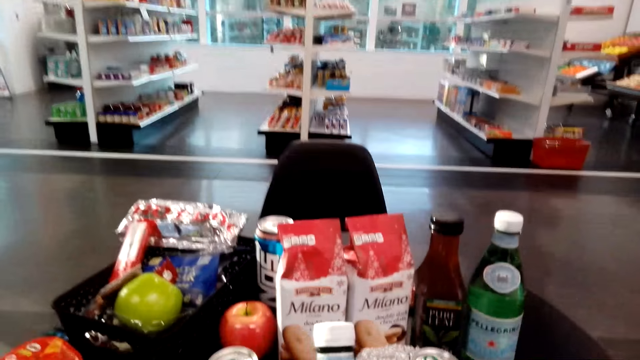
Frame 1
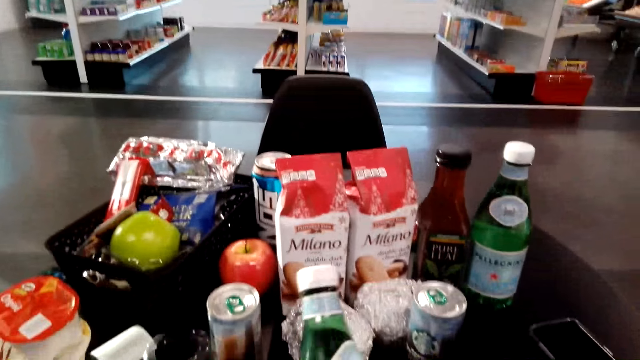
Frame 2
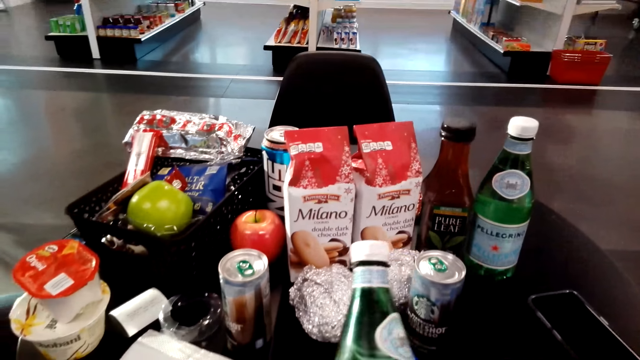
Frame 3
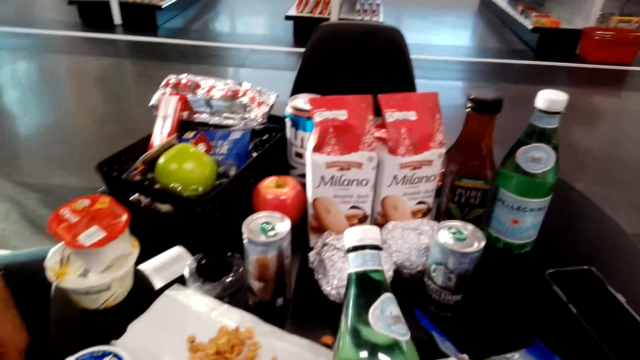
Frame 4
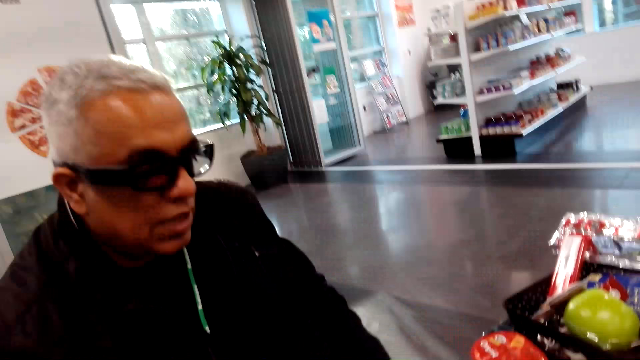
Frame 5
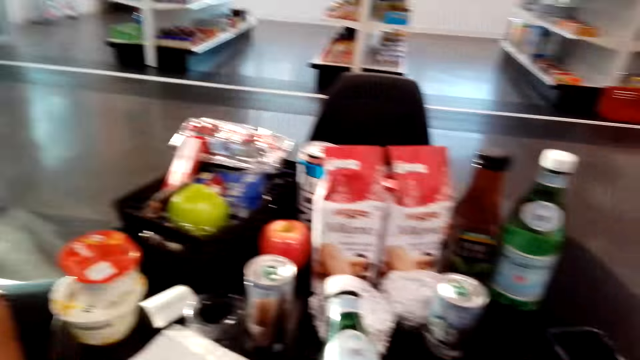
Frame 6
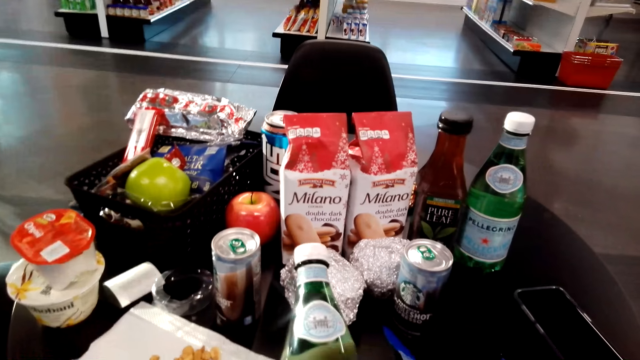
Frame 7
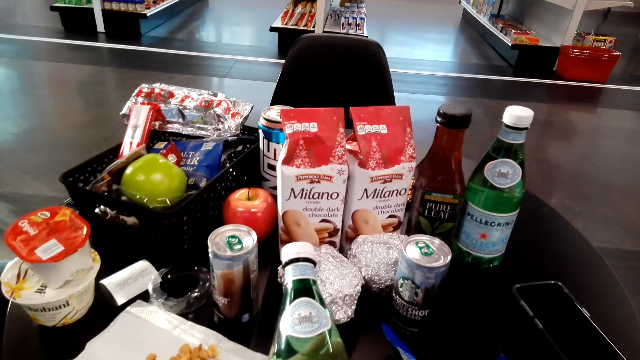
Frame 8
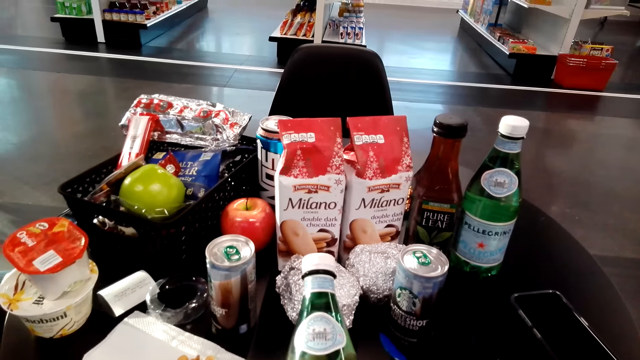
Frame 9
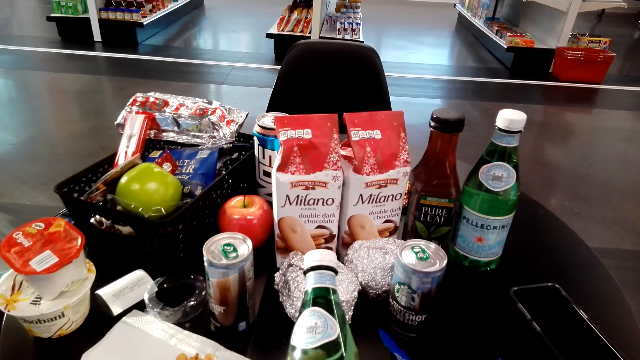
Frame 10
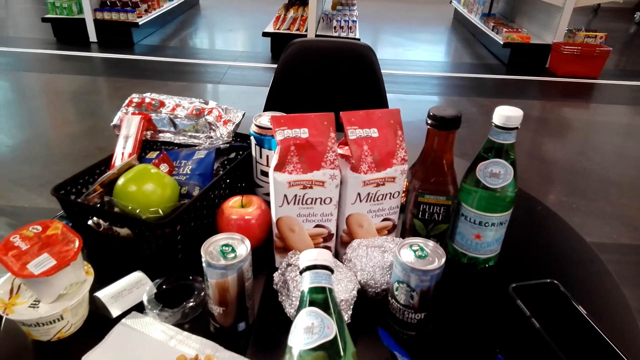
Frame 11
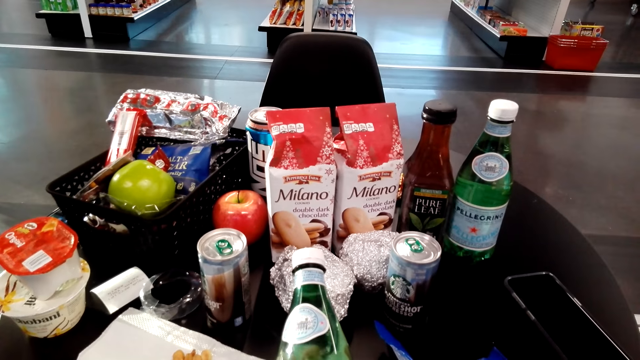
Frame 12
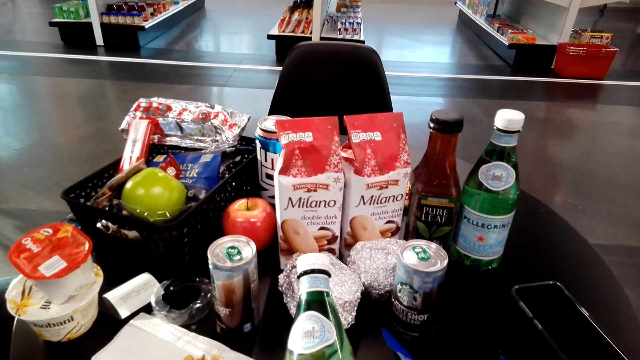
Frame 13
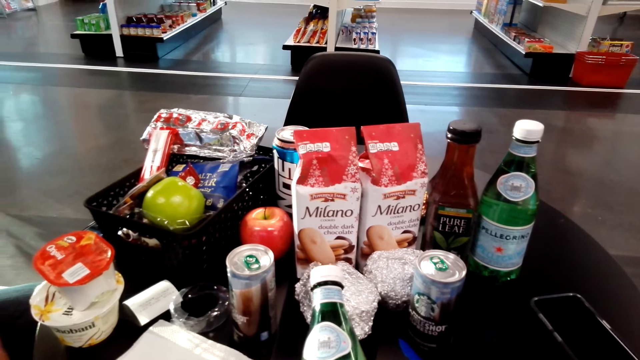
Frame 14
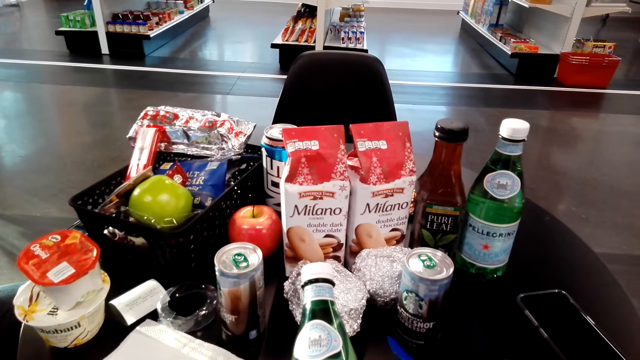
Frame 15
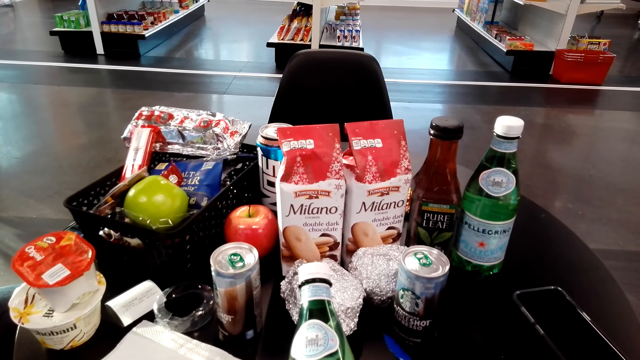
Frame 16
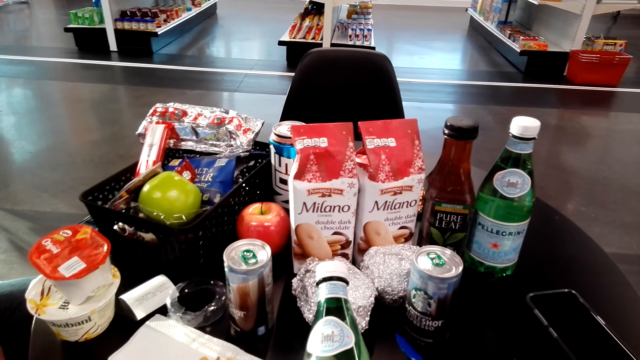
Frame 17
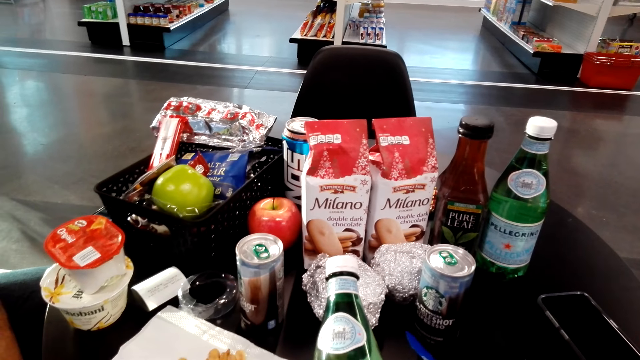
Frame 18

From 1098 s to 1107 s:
The camera wearer holds the bottle with something with her hands. She talks to a man. The man sits on the chair on the floor. The camera wearer holds the bottle with something with her hands. She reads the ingredients on the bottle.

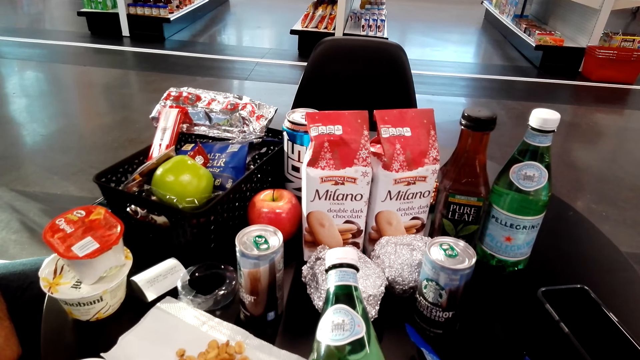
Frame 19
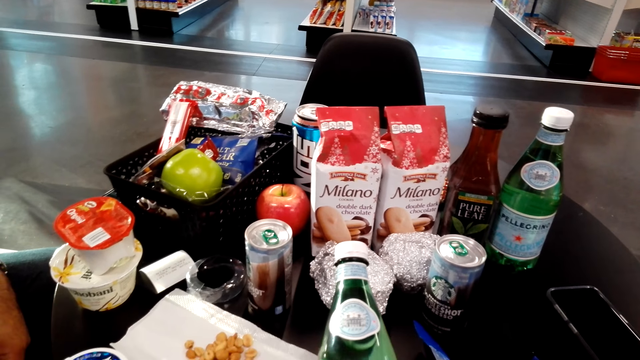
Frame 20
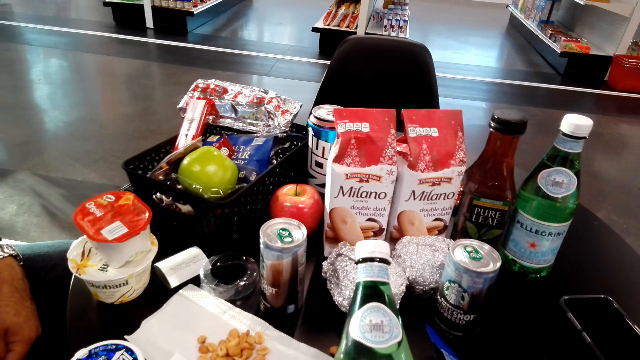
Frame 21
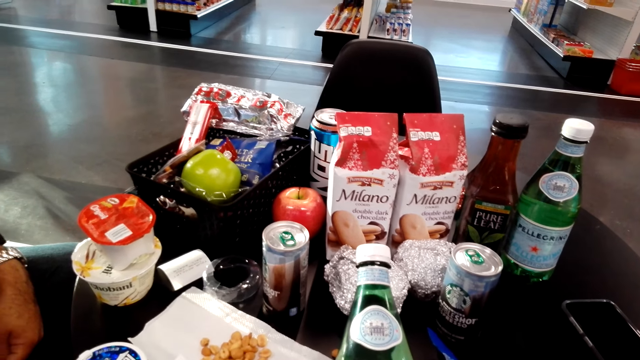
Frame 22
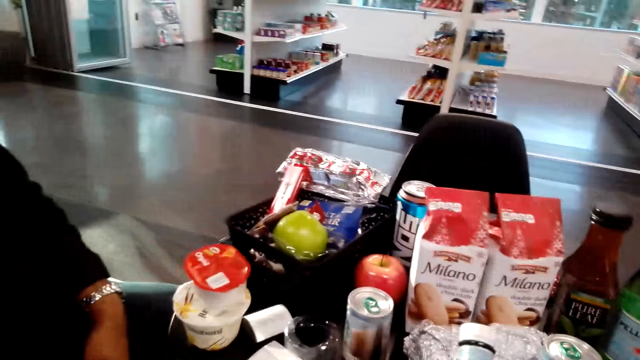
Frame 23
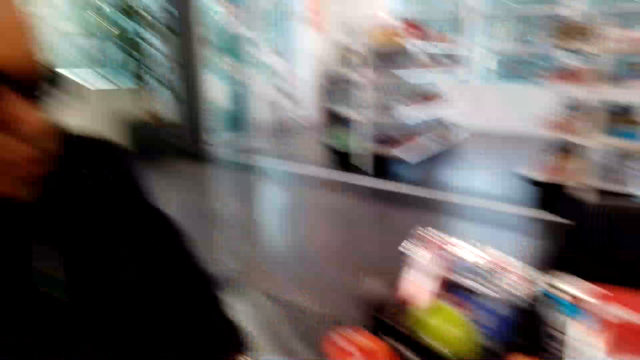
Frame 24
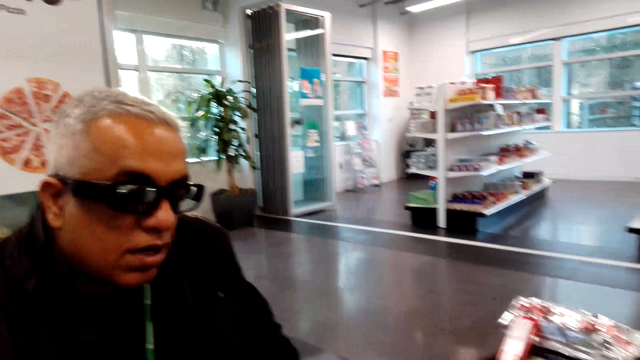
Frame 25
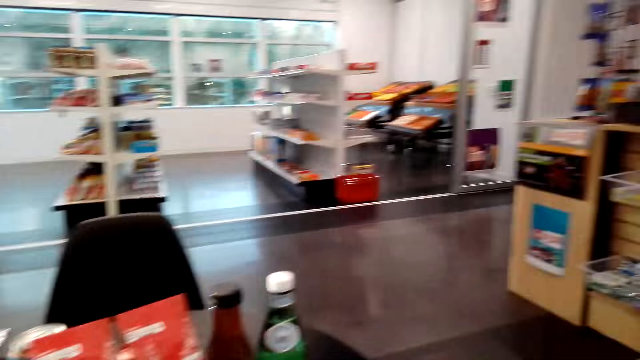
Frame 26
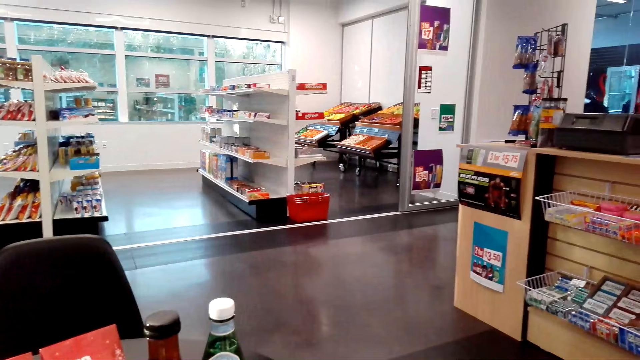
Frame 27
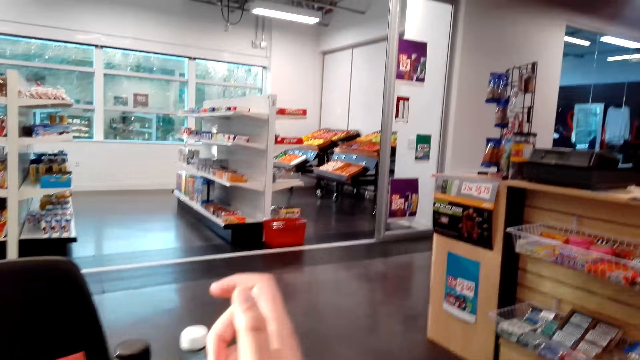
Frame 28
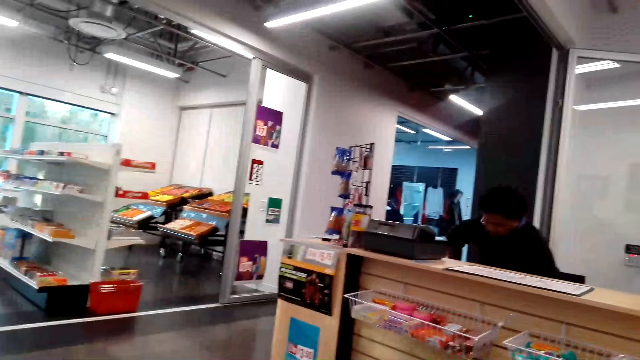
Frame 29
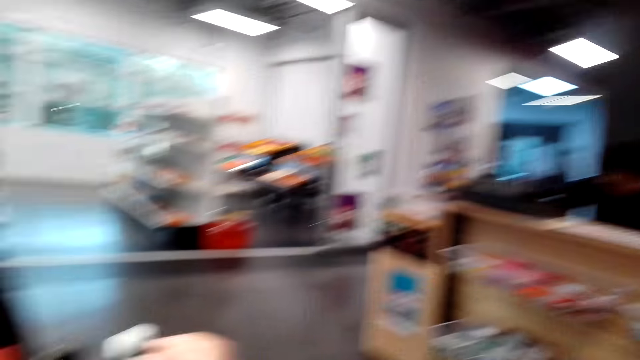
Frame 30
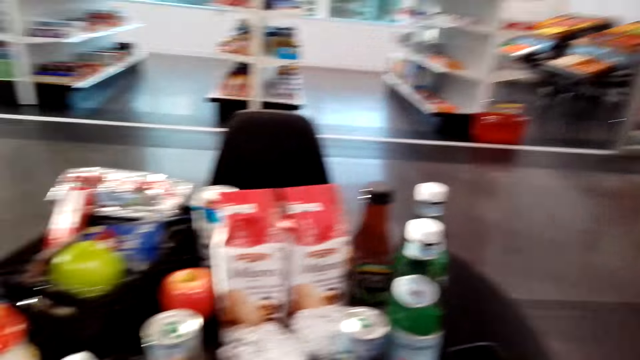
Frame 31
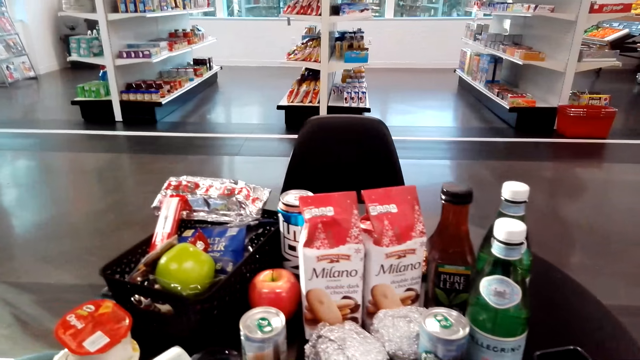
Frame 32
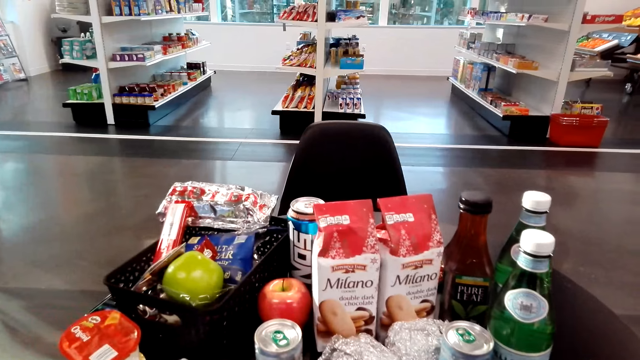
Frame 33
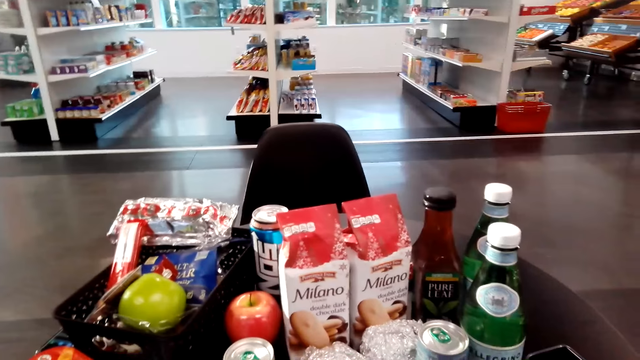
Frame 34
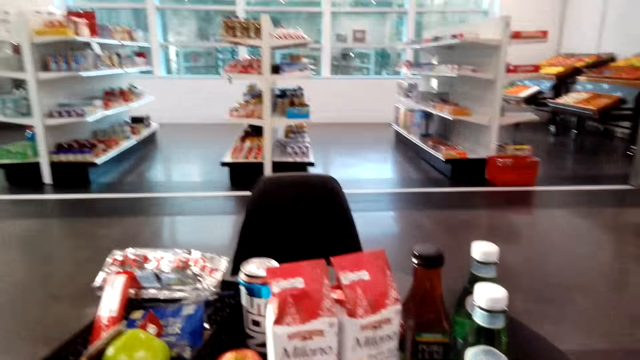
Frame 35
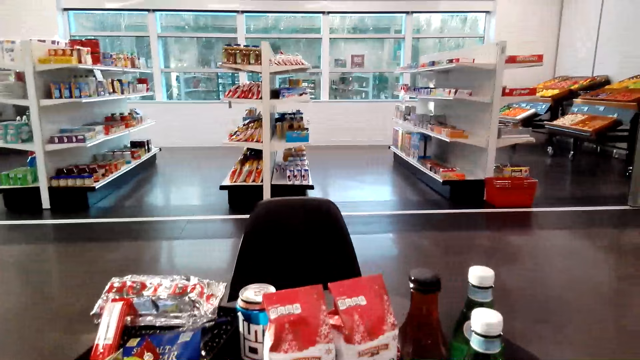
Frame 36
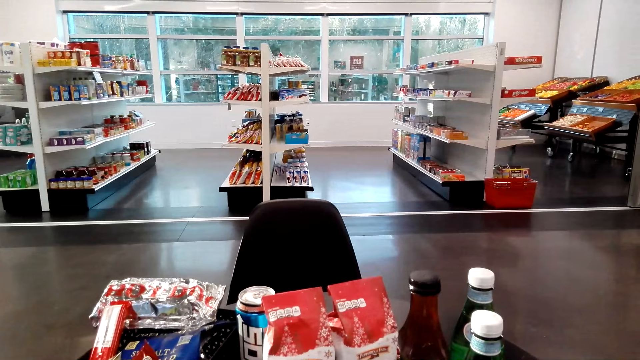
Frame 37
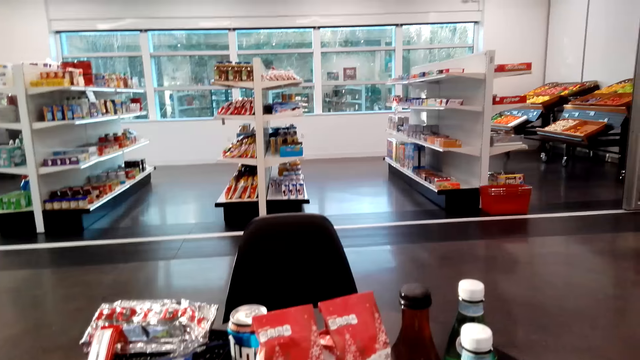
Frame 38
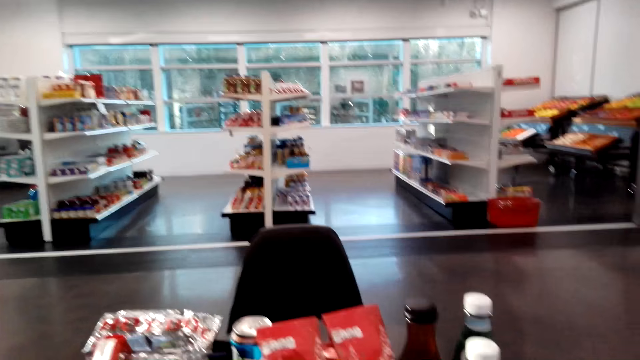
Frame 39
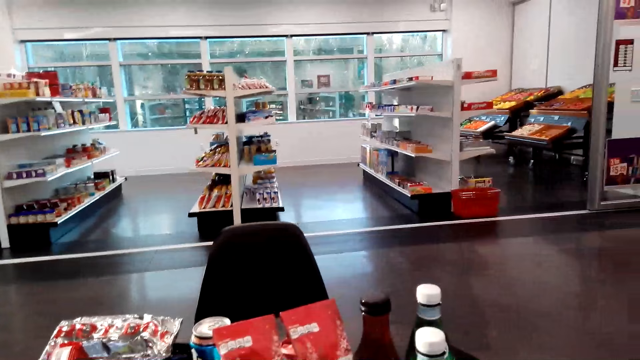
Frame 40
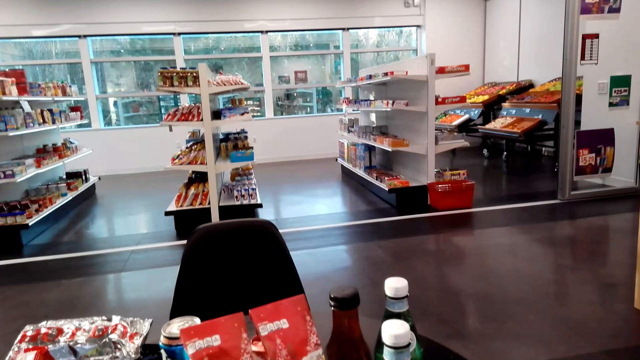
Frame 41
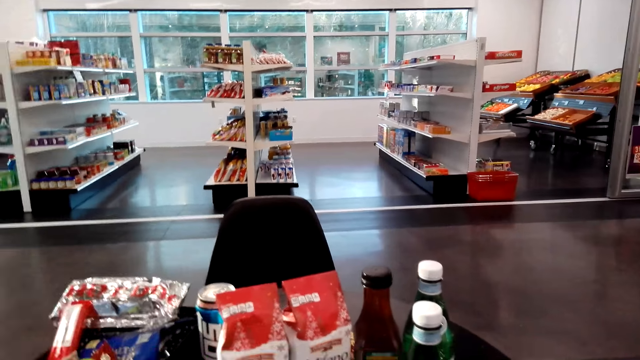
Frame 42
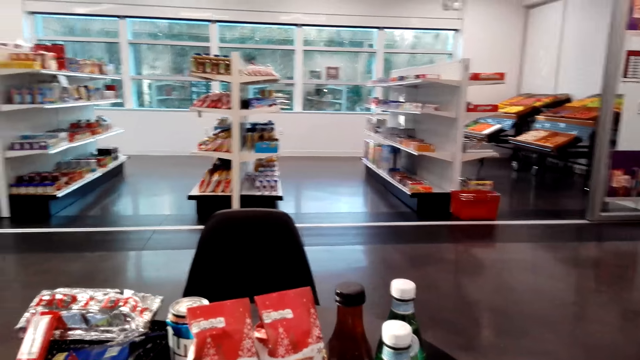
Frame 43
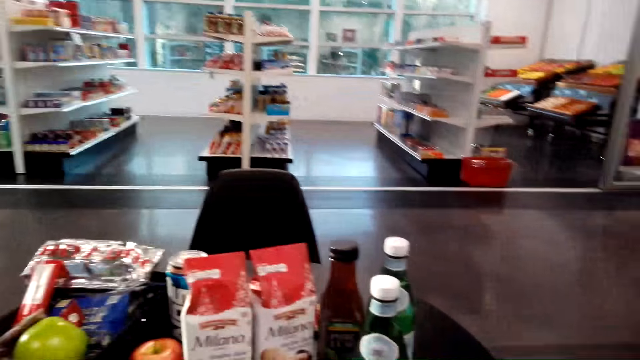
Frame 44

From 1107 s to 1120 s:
A man sits on the chair on the floor. The camera wearer talks to the man. They sit on the chair on the floor. They look around.
